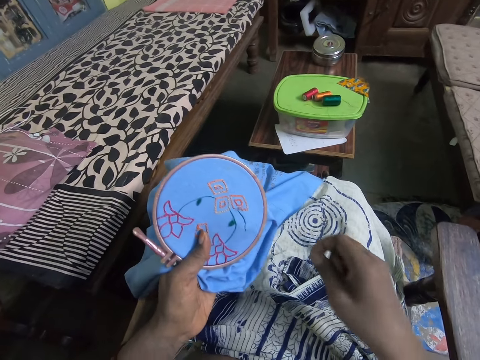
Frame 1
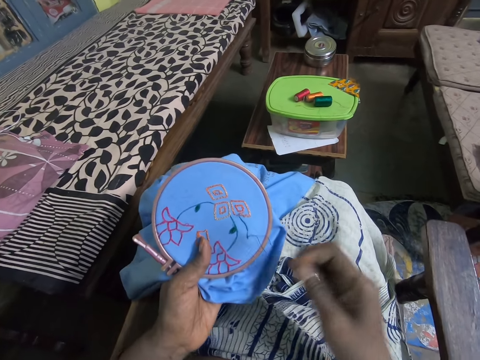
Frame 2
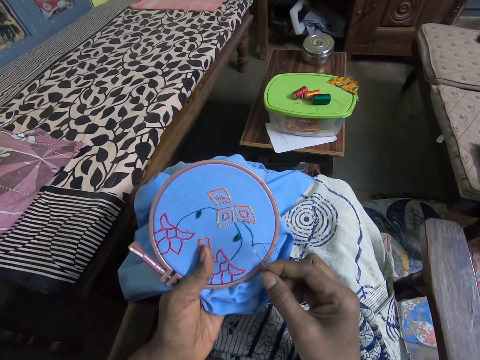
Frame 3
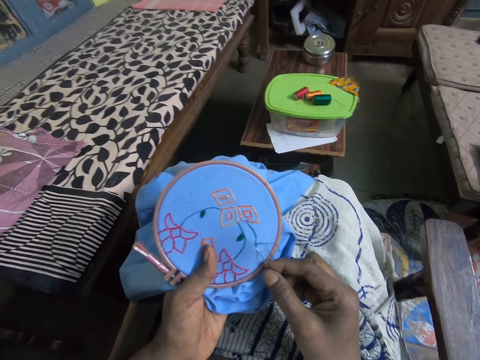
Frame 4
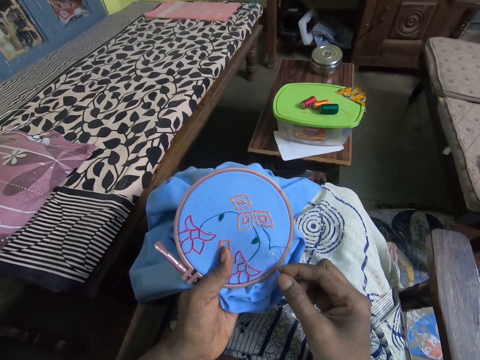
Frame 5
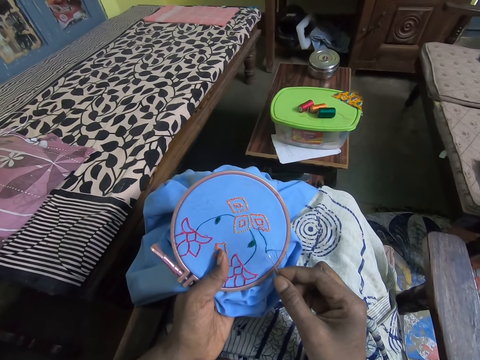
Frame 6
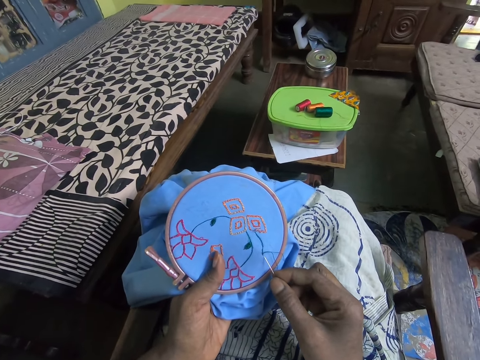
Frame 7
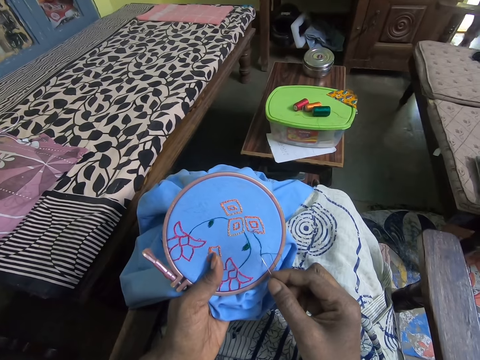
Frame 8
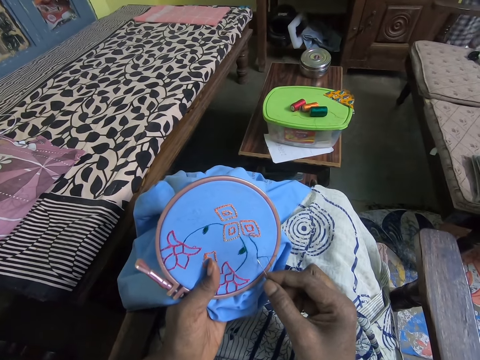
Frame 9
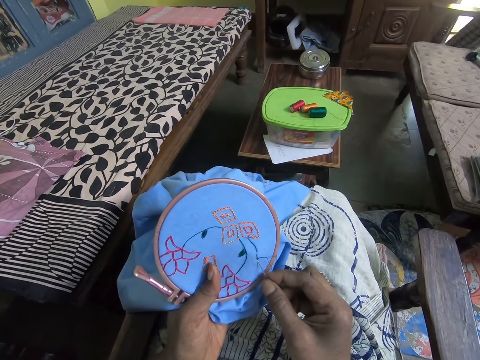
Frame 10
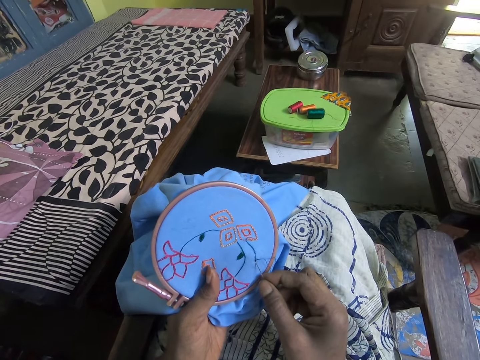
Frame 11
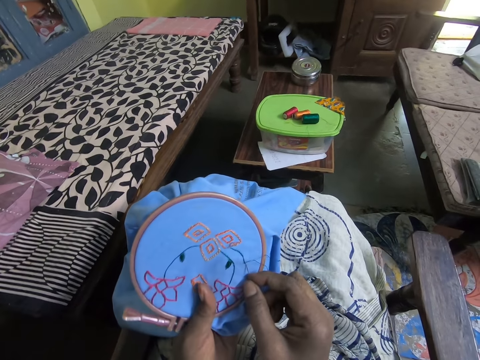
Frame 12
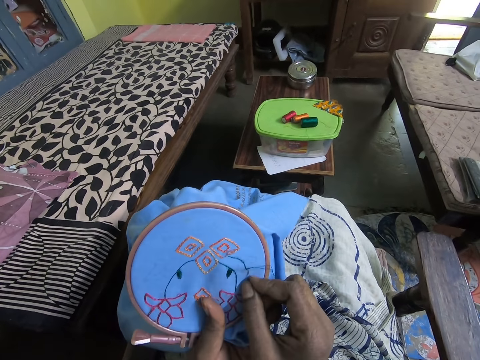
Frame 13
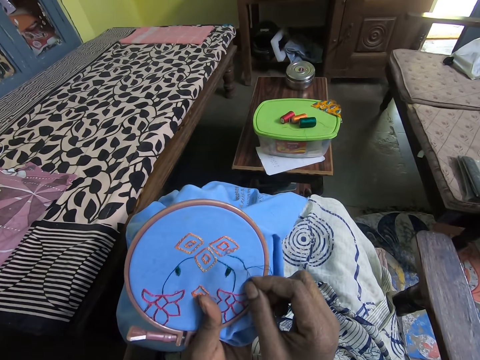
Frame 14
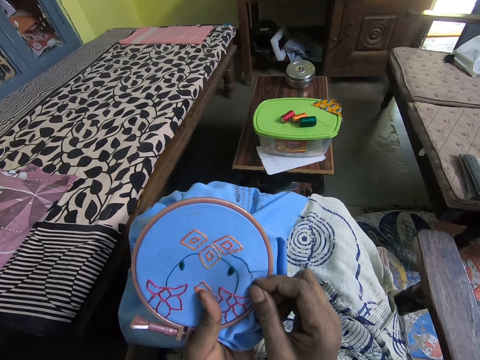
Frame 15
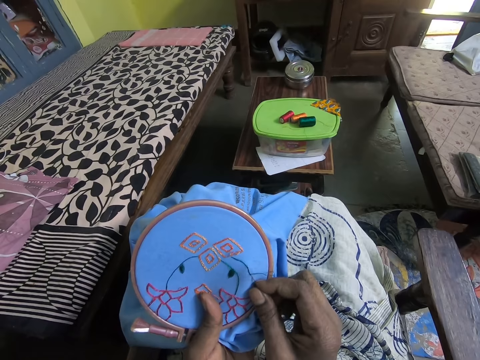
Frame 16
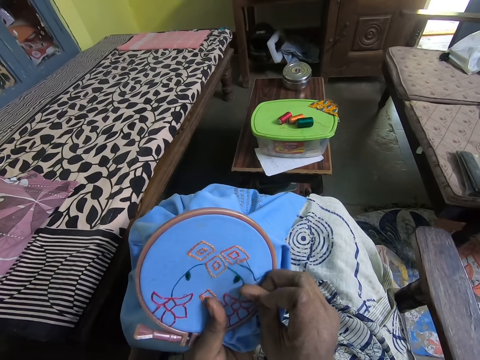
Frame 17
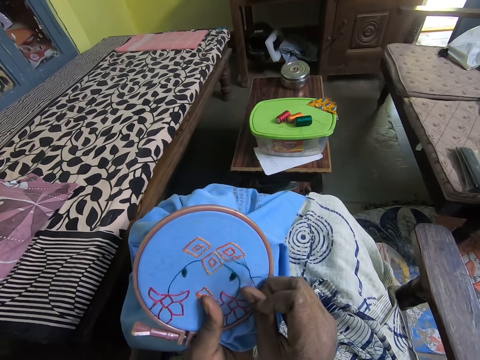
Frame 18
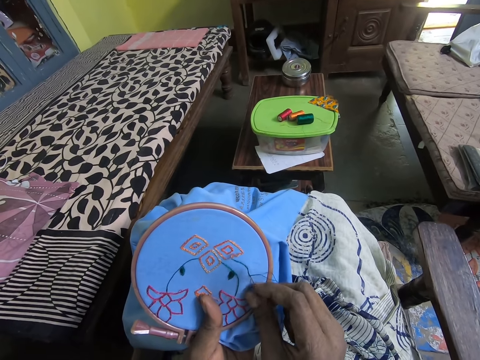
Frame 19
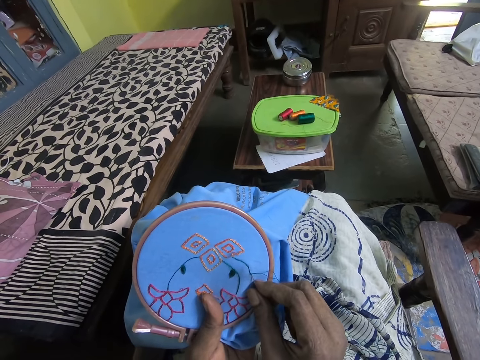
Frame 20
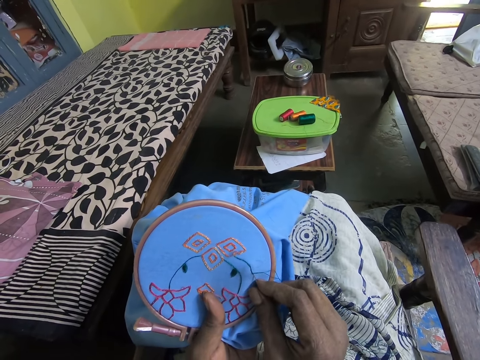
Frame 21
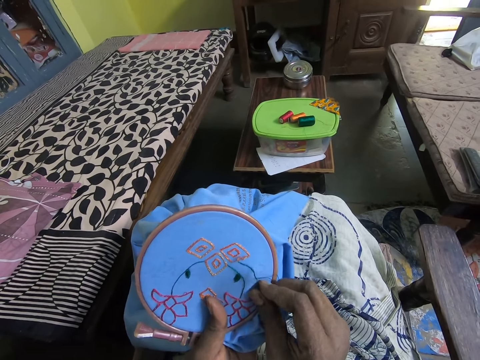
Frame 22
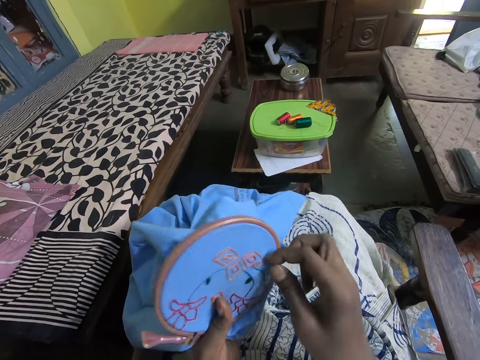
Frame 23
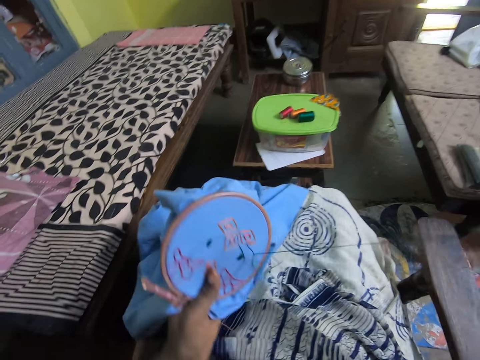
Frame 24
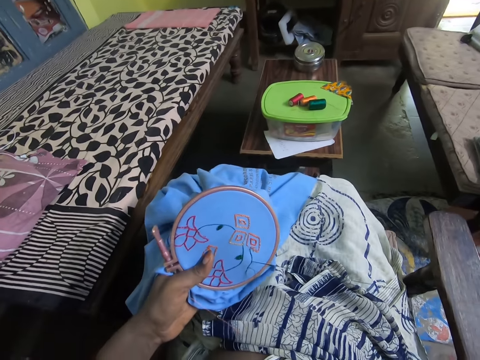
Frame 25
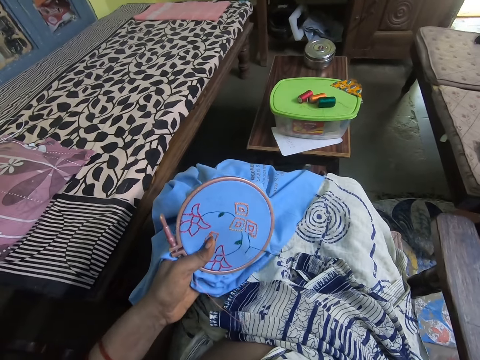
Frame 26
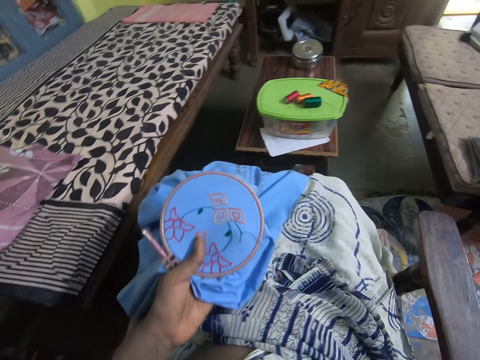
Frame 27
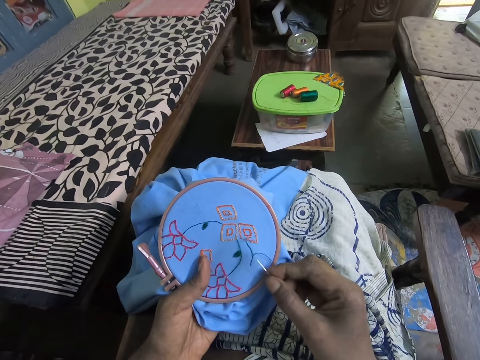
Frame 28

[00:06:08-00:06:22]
The camera wearer stretches the thread. They stitch the table cloth with a needle. They pull the yarn and pull the needle.

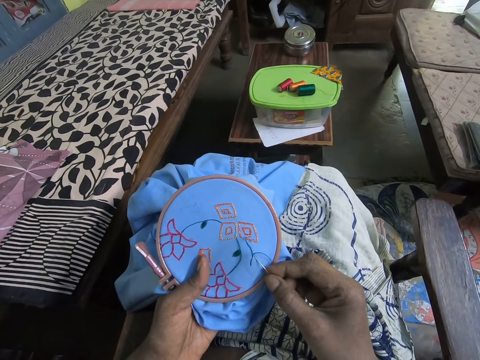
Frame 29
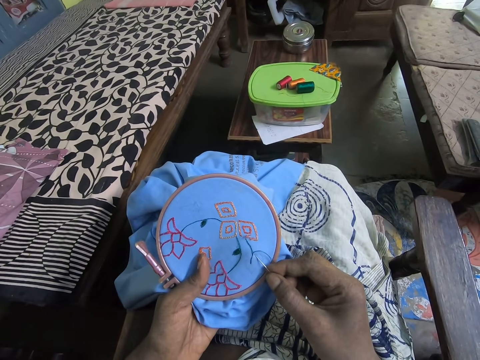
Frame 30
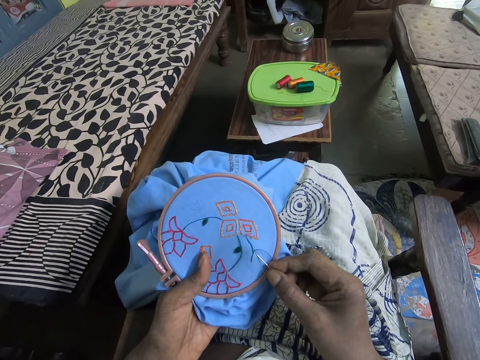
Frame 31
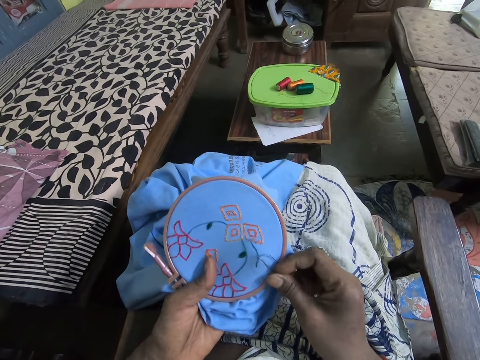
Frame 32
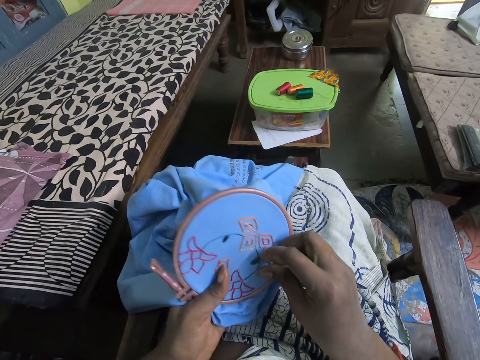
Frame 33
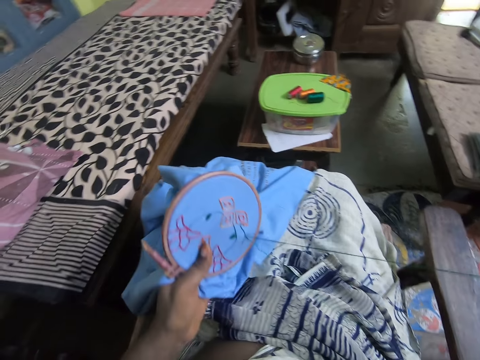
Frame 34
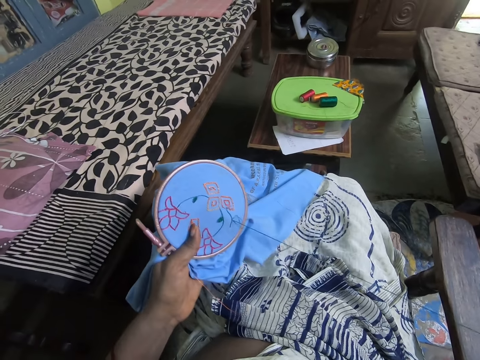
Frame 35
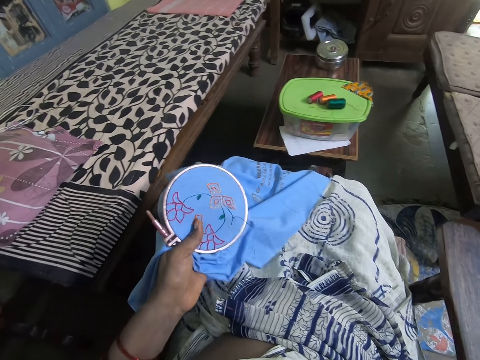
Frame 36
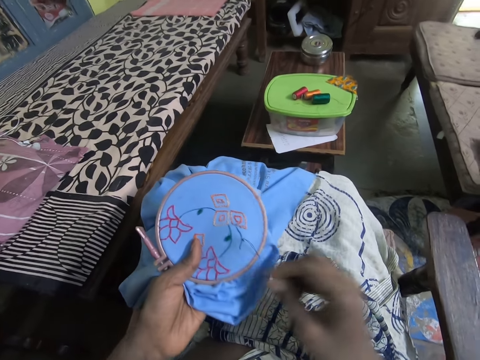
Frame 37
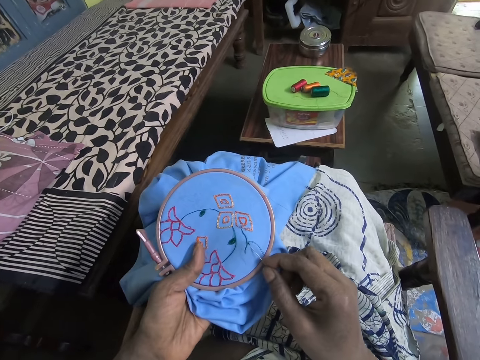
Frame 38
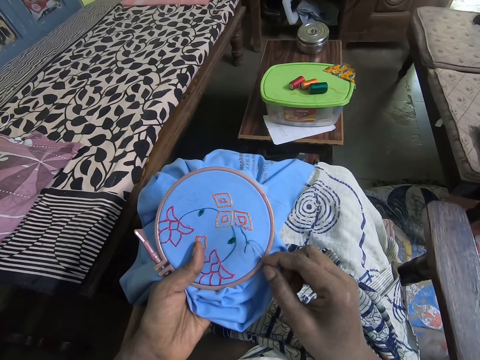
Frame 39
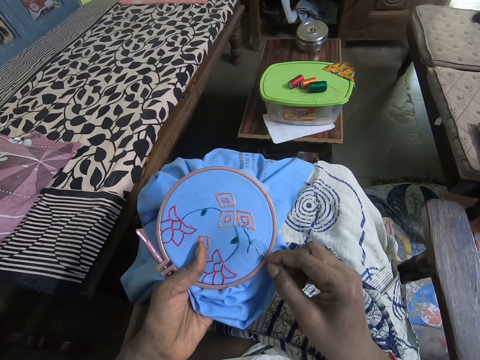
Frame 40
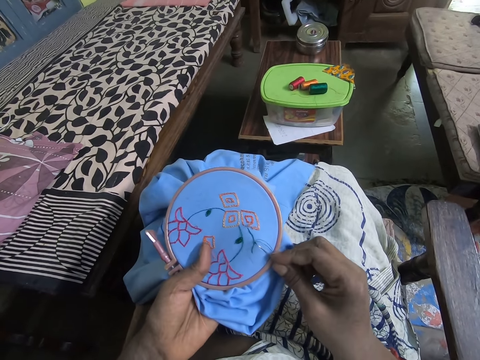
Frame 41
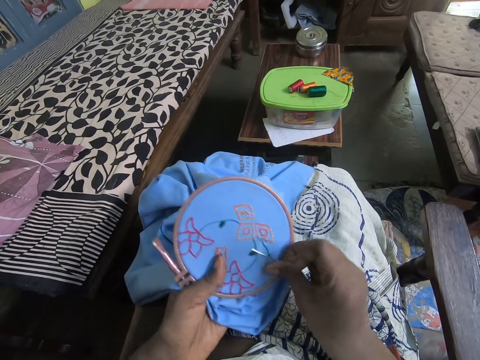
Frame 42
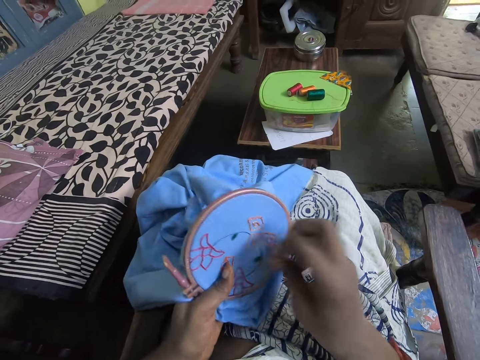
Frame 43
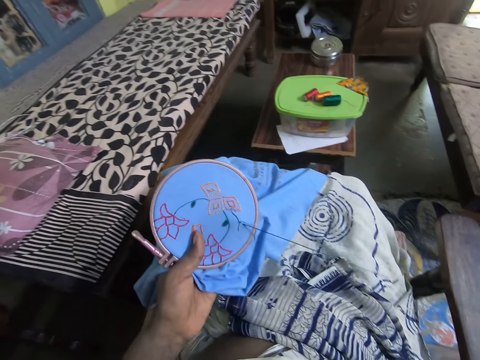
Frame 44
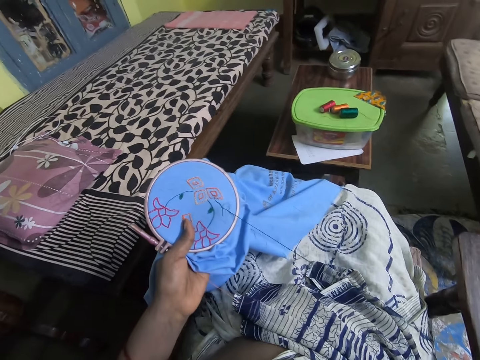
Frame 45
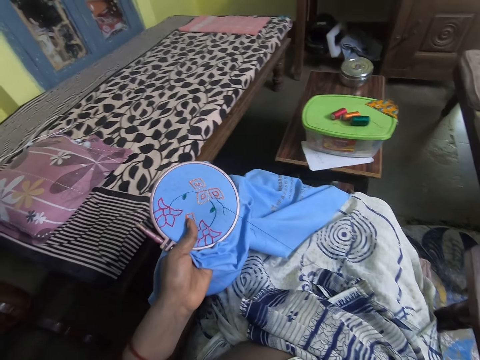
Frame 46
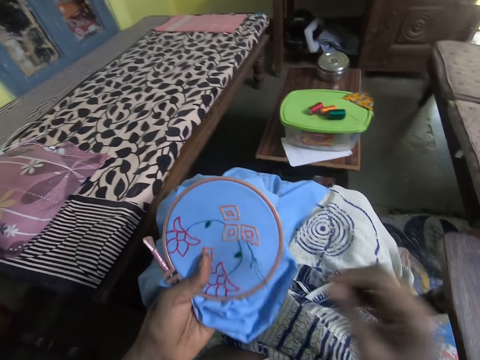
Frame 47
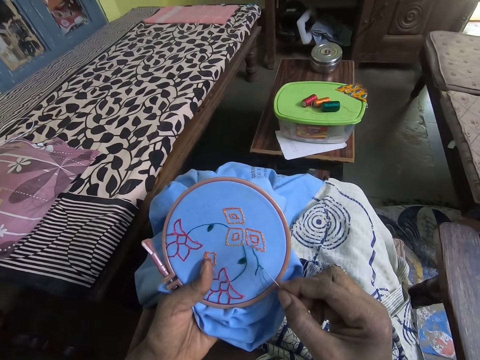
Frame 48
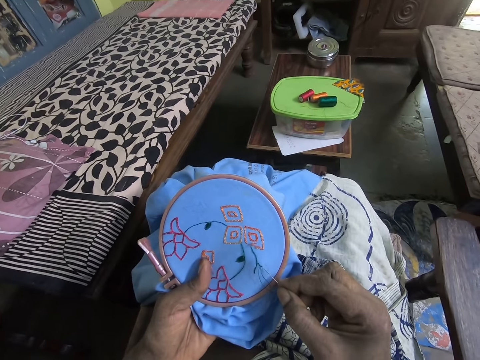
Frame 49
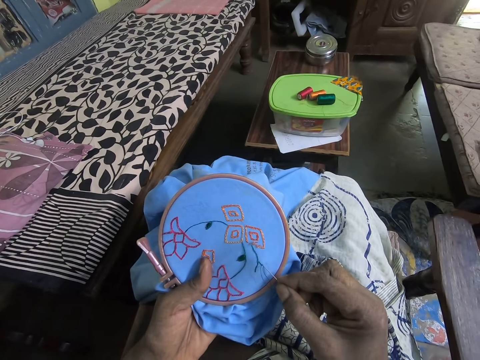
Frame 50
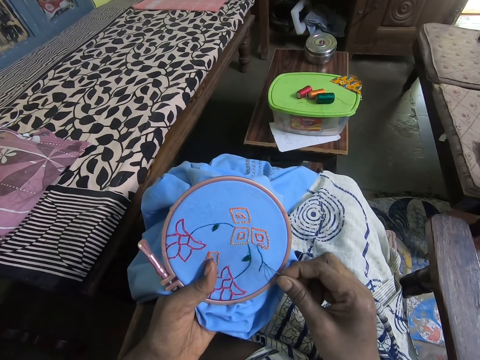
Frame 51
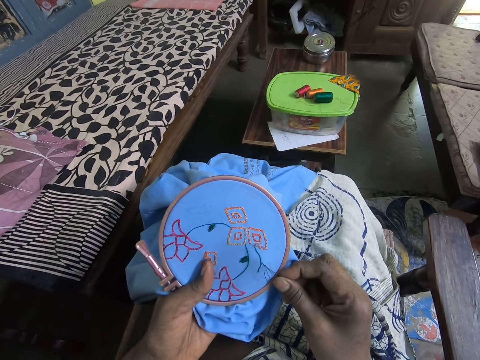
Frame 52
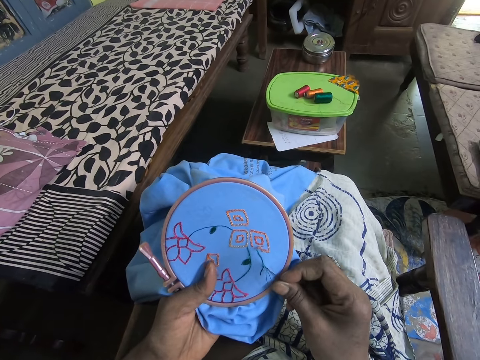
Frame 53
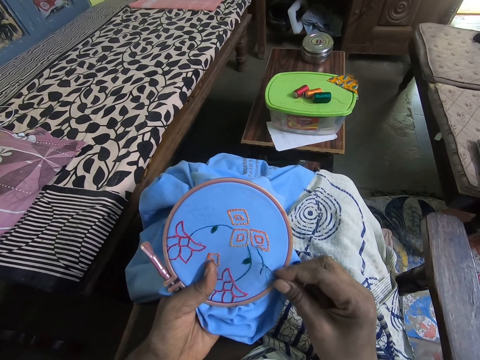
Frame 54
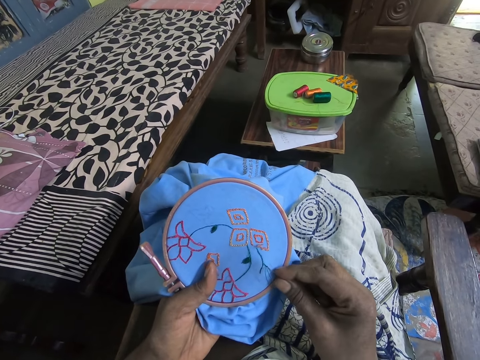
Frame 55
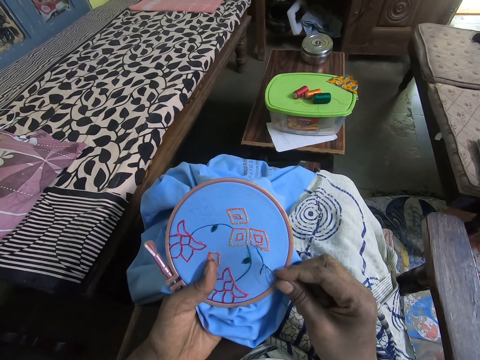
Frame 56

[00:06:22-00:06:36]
The camera wearer stitches the table cloth with a needle. They pull the needle or yarn. They stitch the cloth with the needle. They pull the needle or yarn. They stitch the cloth with the needle.
